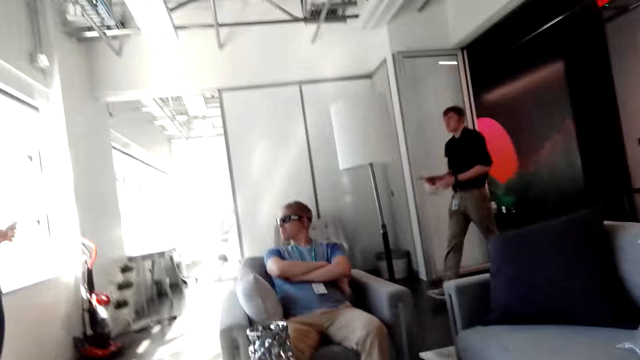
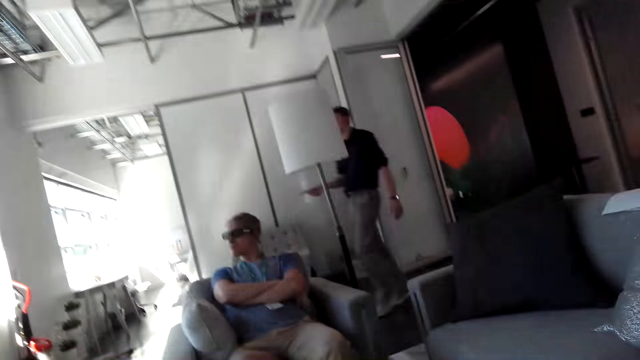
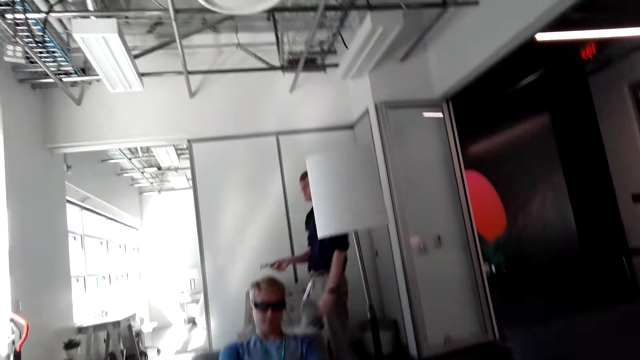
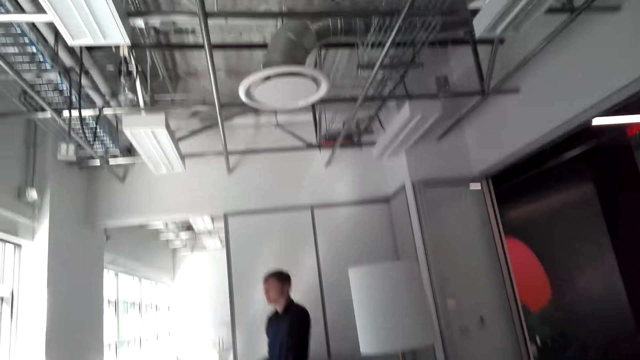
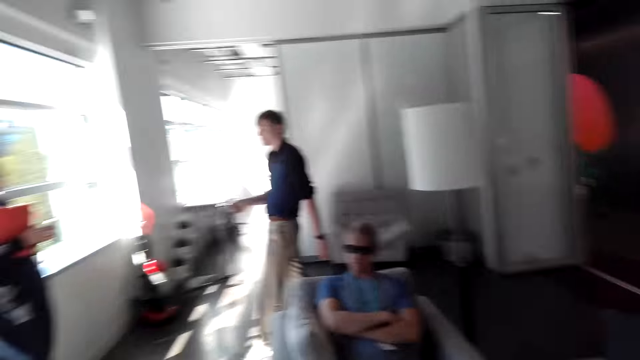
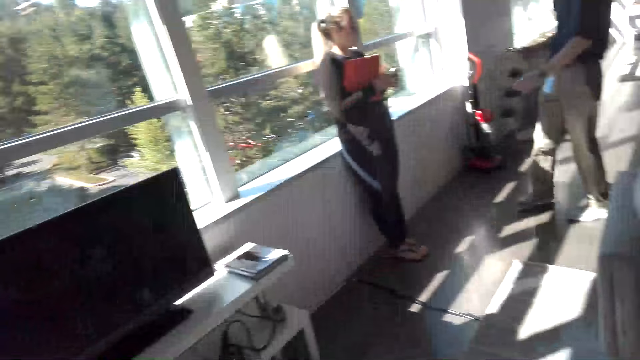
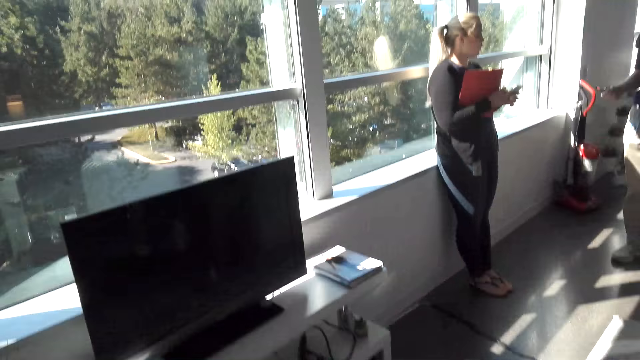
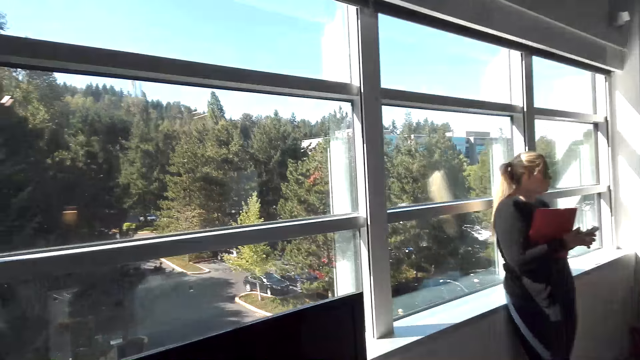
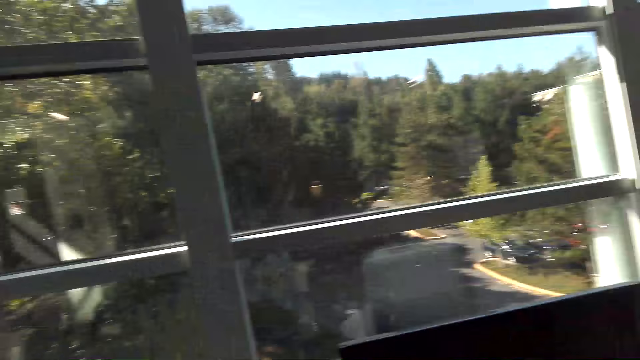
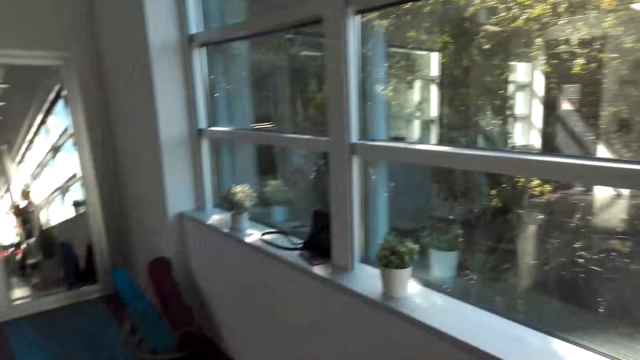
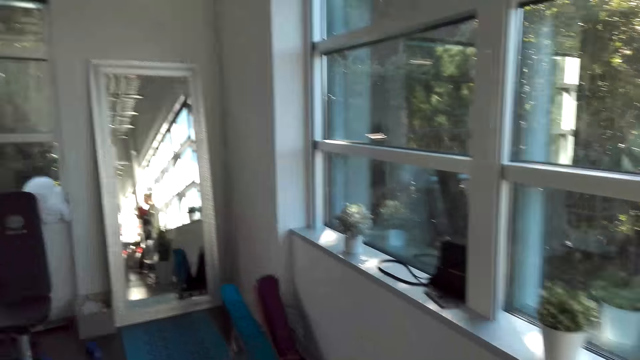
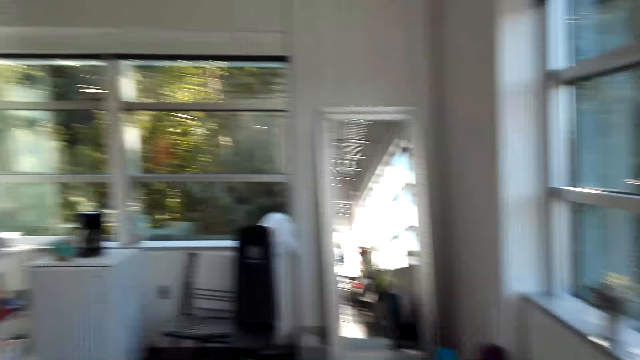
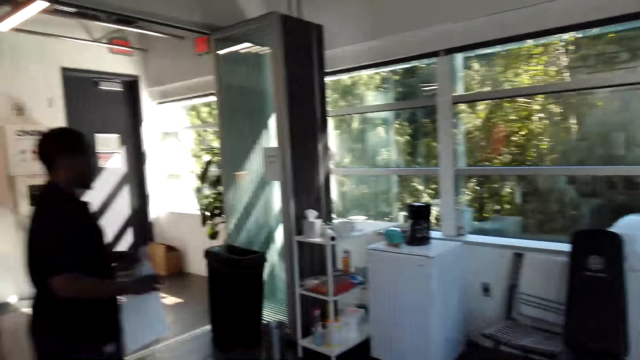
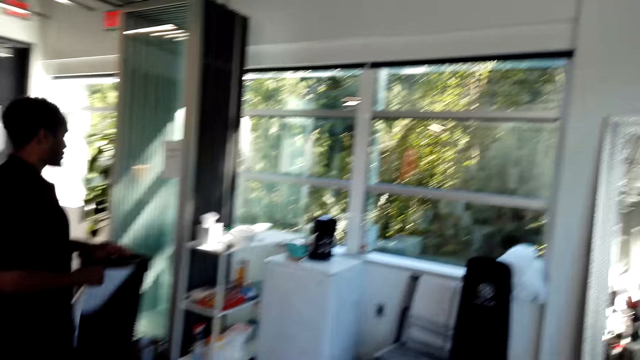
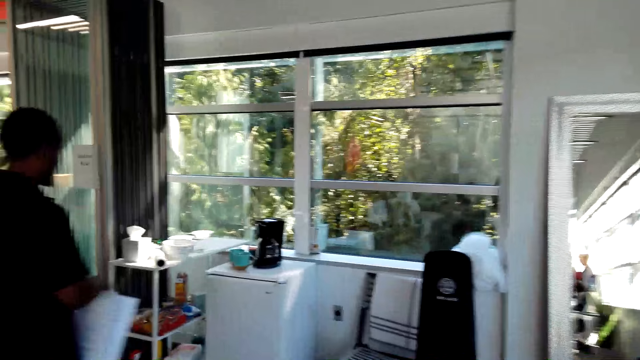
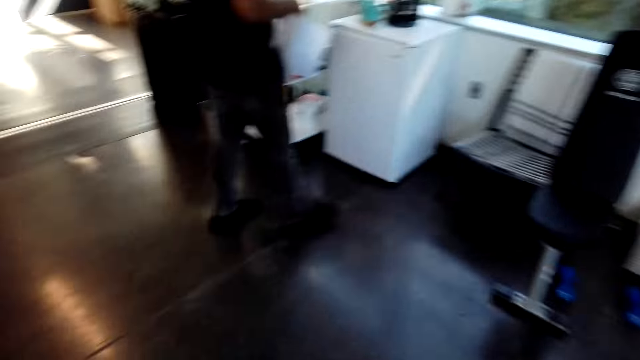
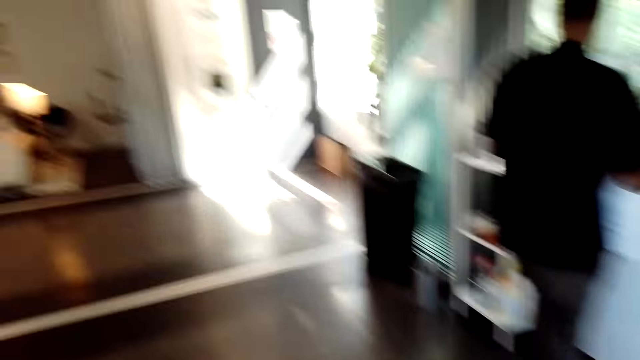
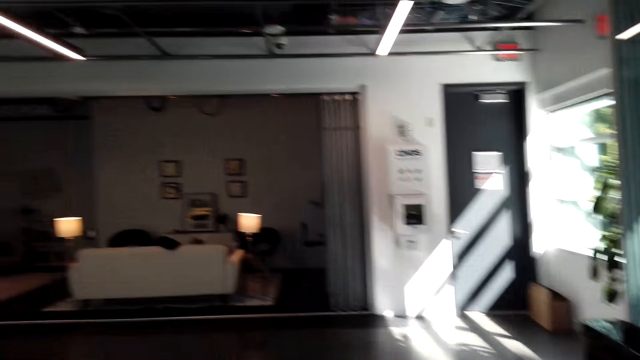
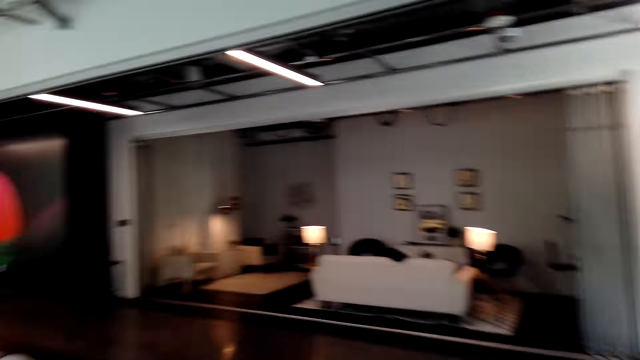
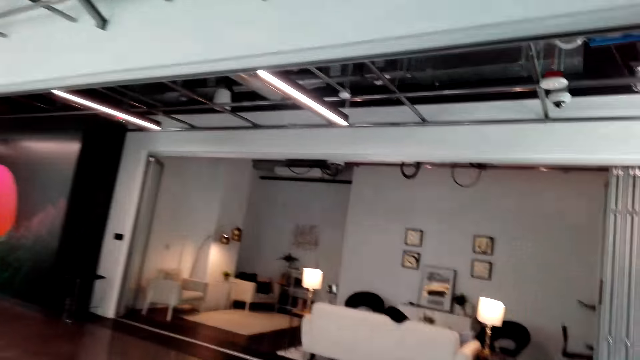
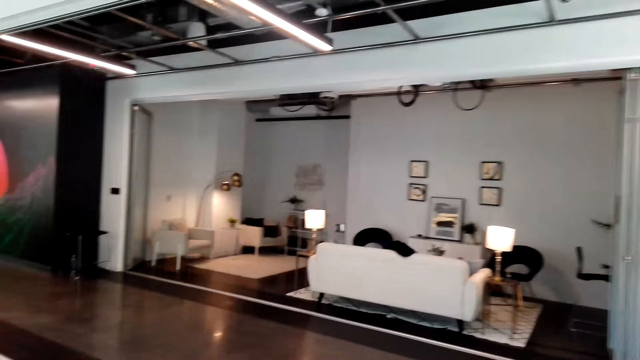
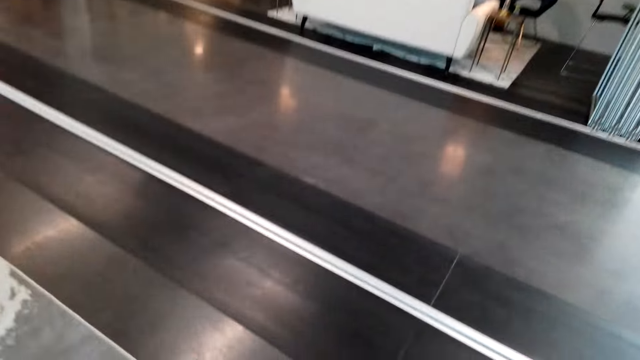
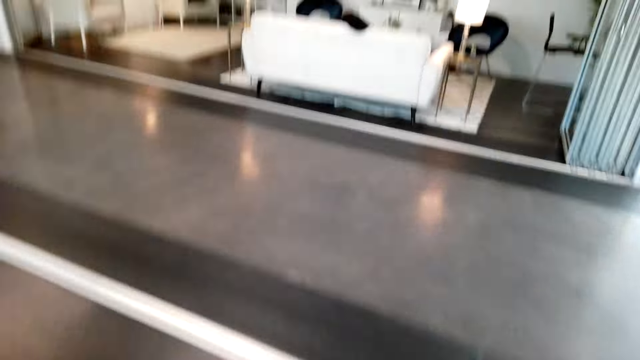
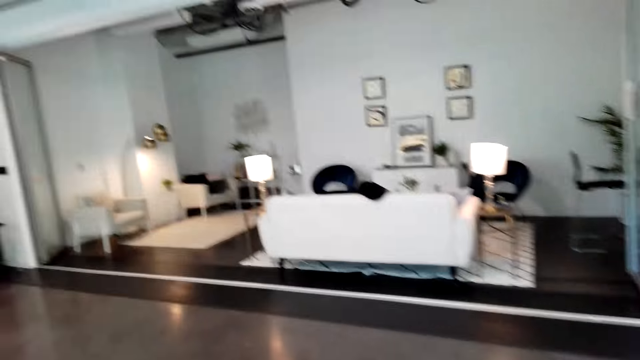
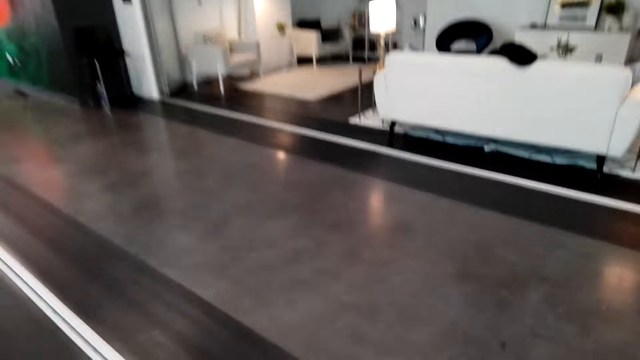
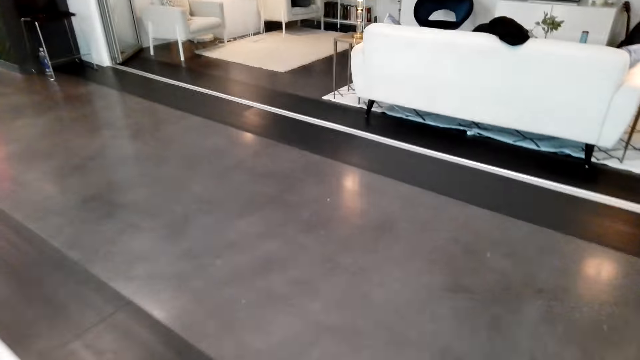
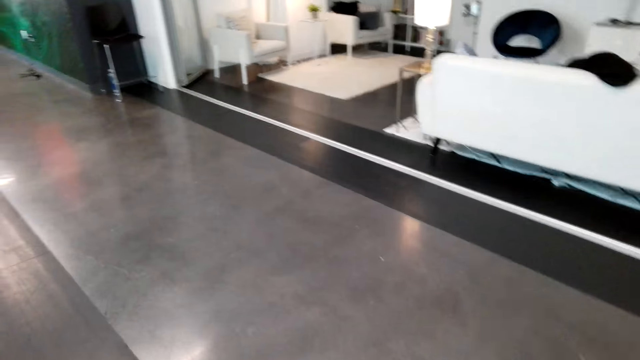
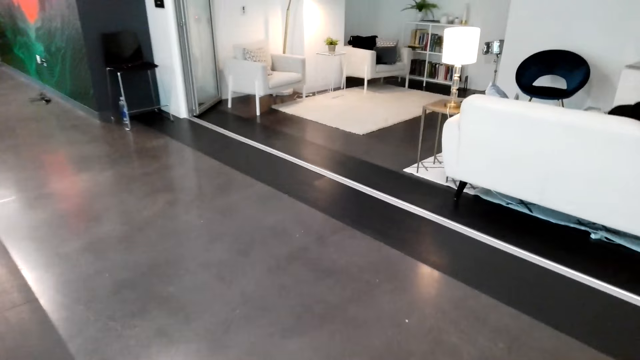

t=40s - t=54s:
The camera wearer walks around the house. They walk in the room.

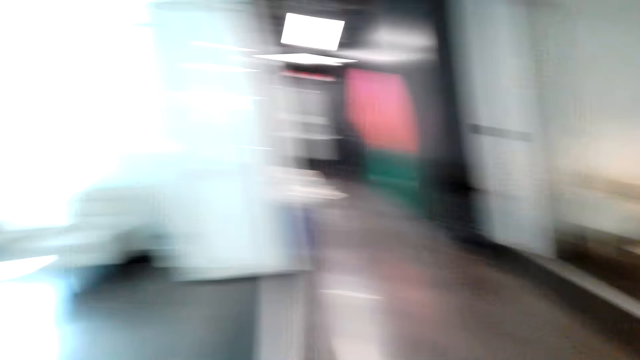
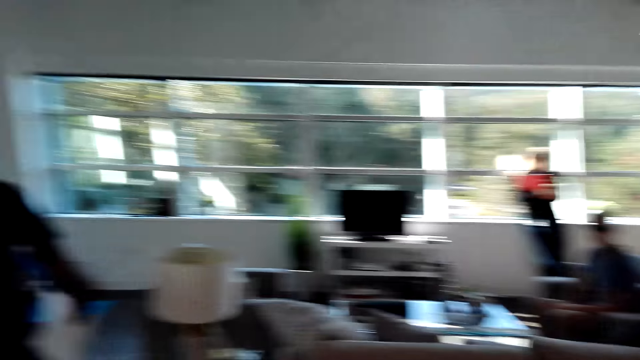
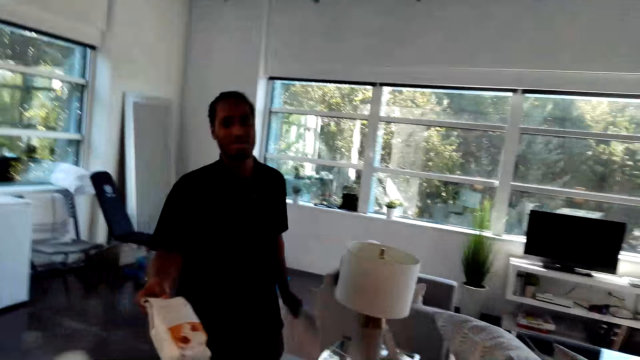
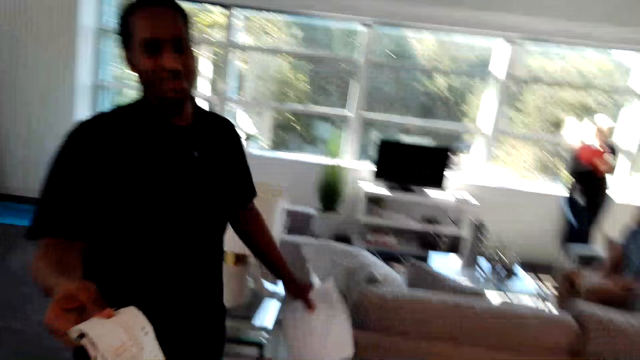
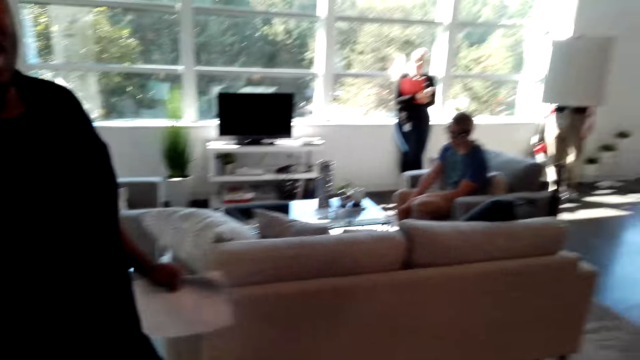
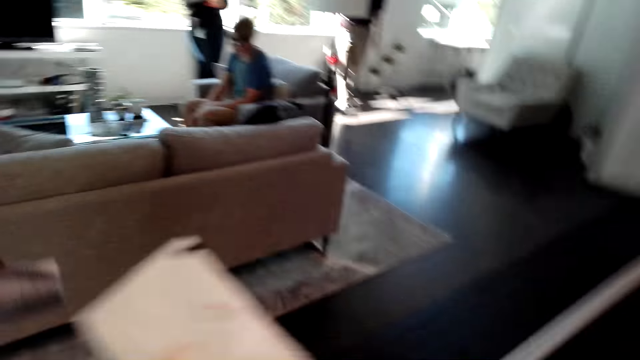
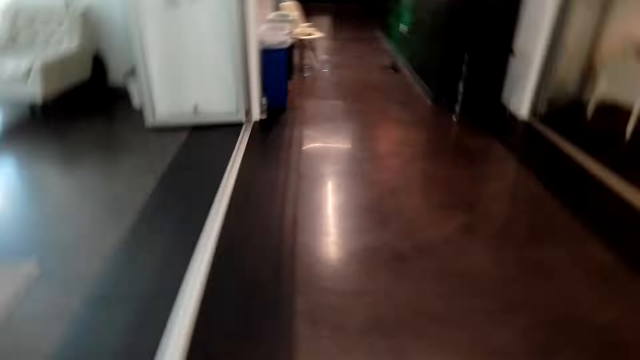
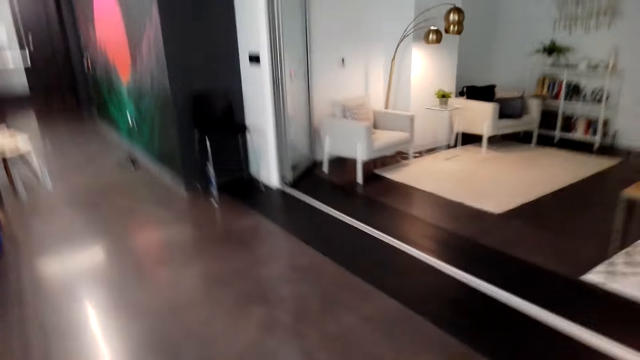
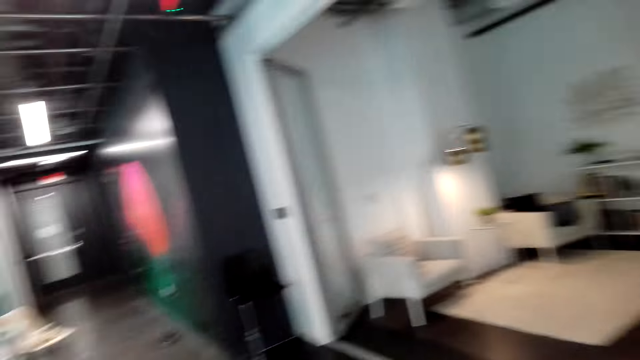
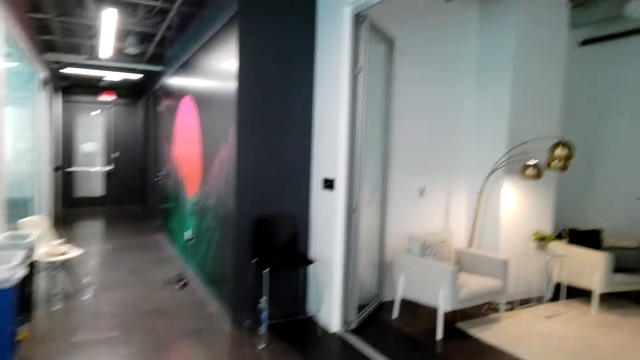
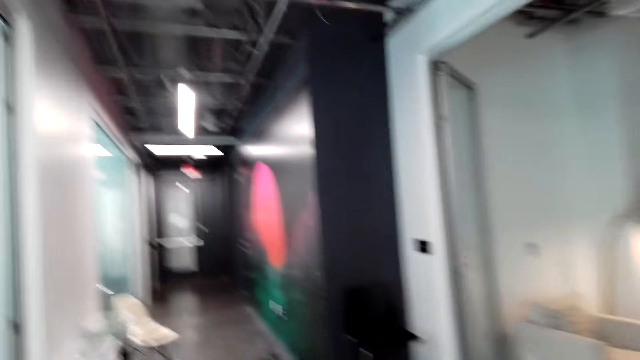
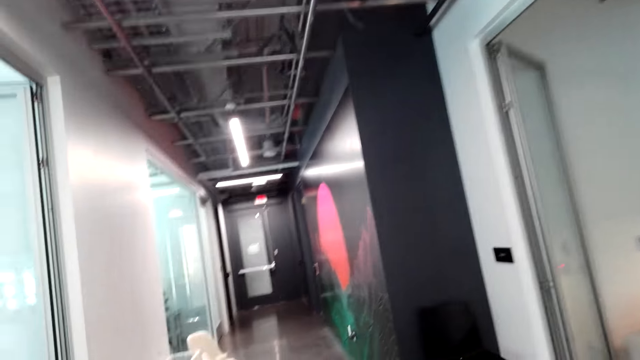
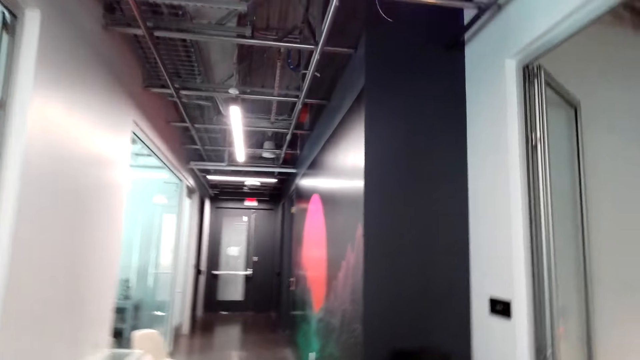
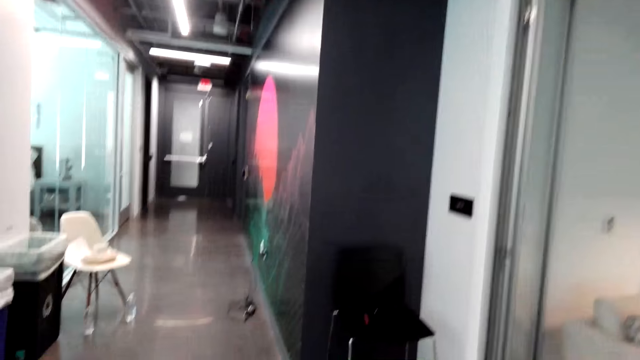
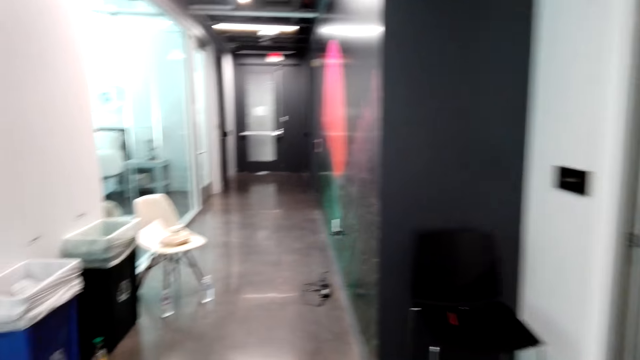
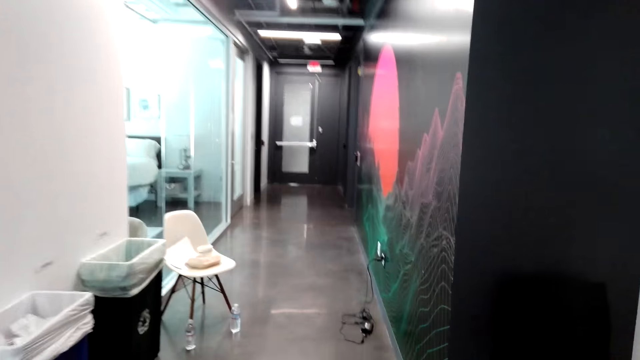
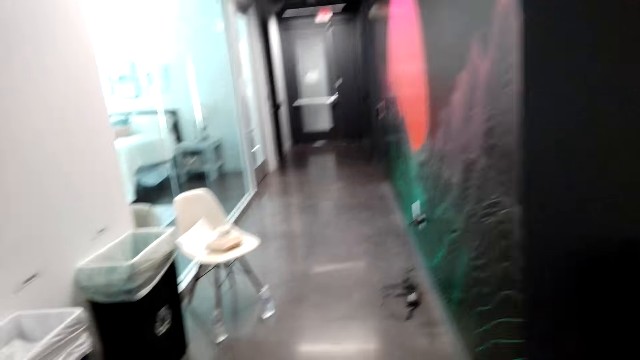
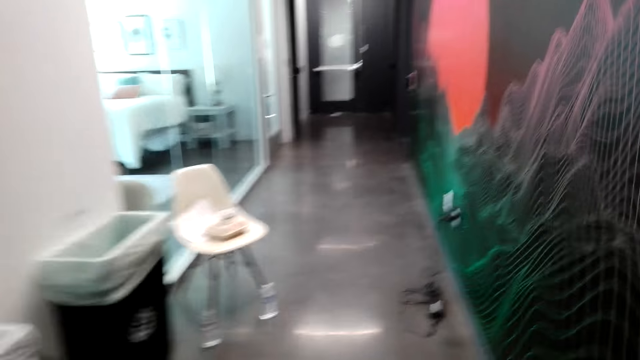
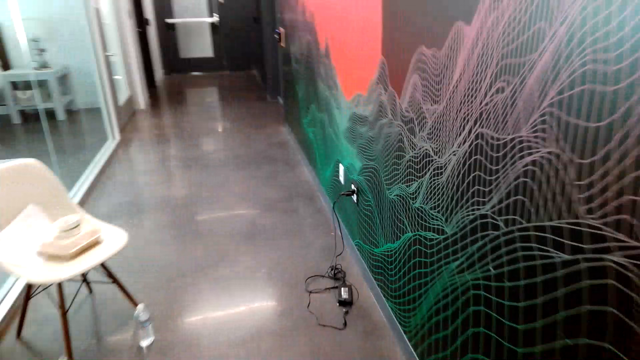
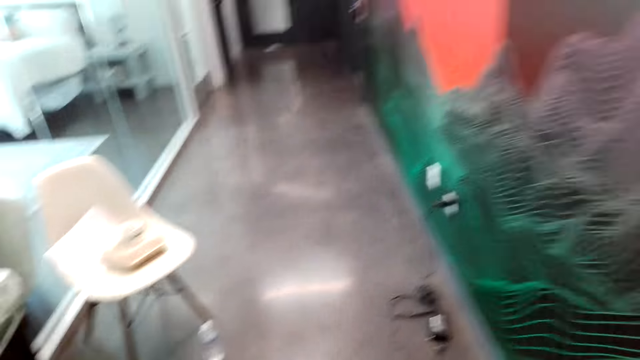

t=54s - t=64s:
A male gives the camera wearer a paper. The camera wearer takes the book from the male. They walk around the house. The male converses with the camera wearer. The camera wearer walks around the house.
